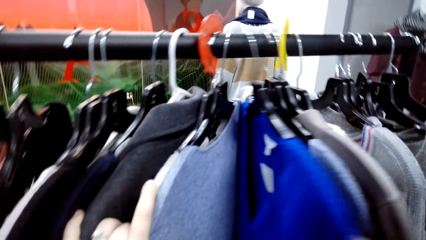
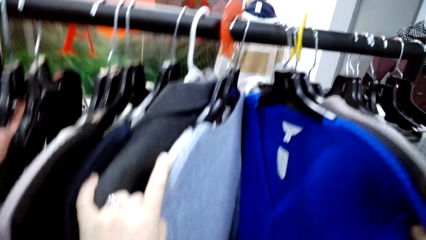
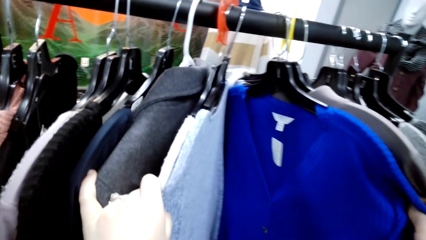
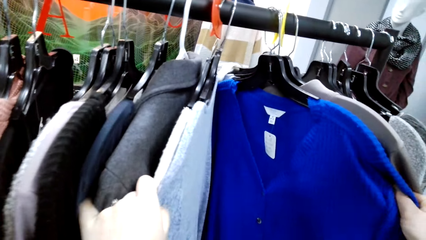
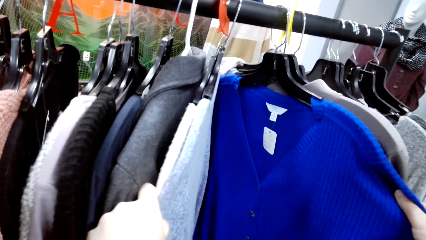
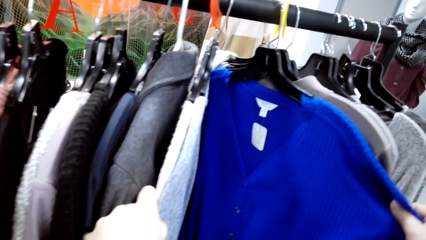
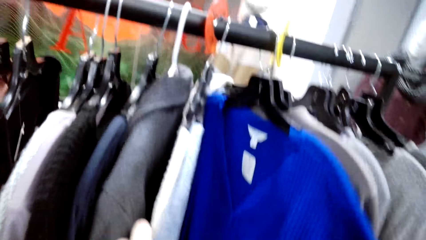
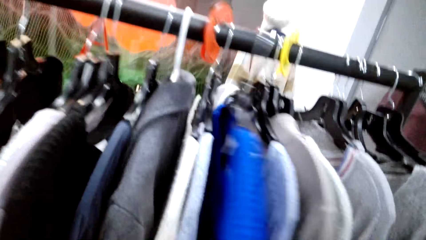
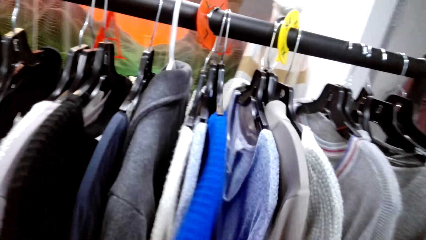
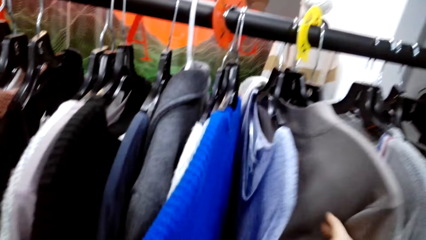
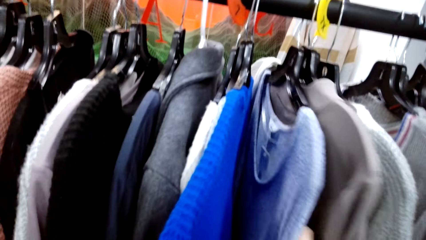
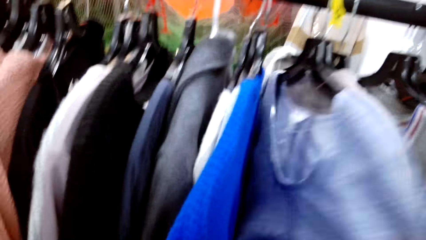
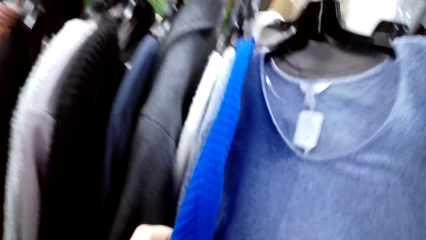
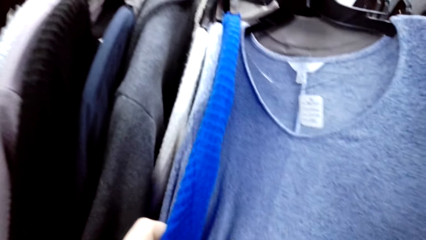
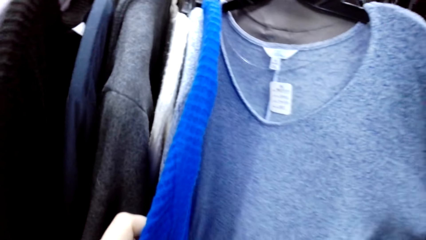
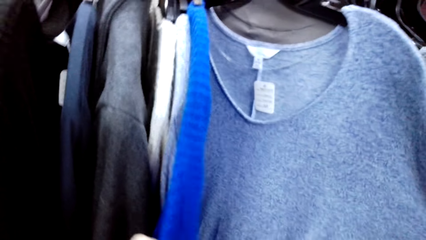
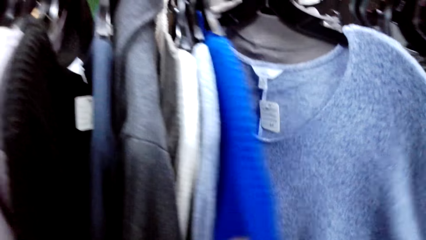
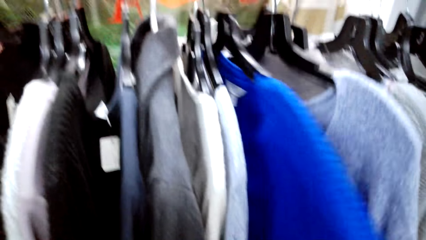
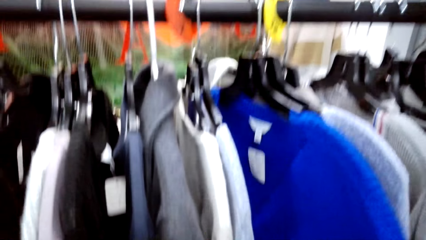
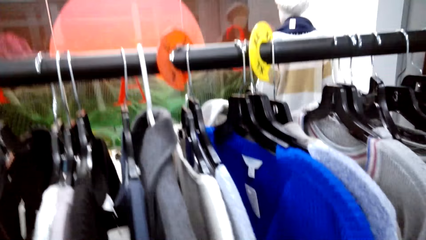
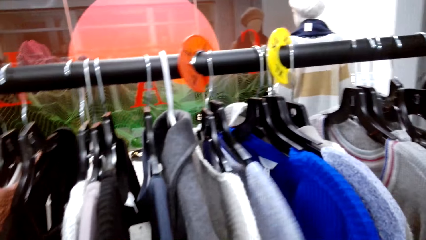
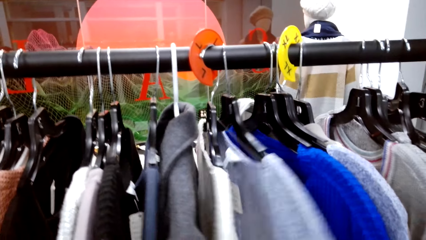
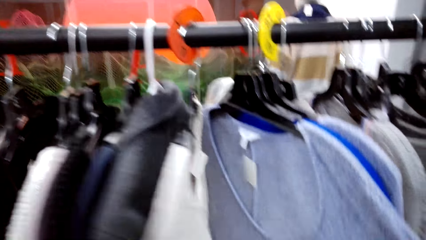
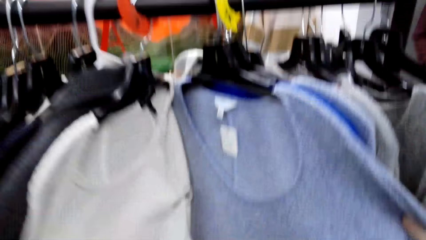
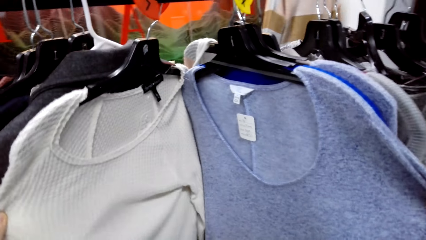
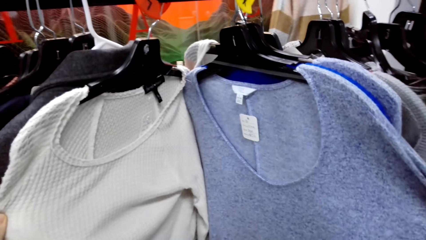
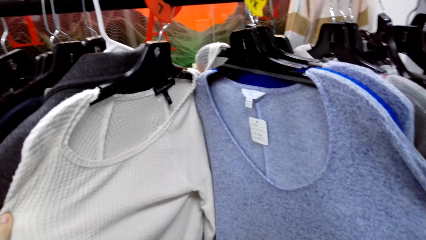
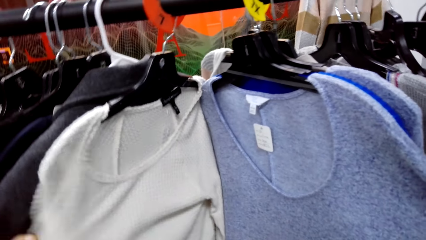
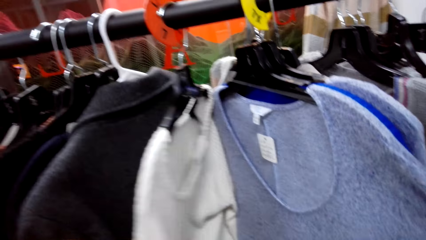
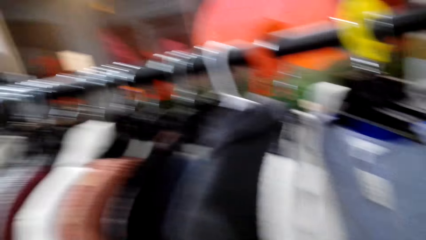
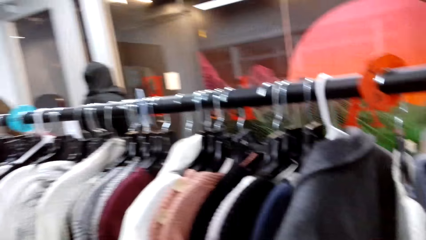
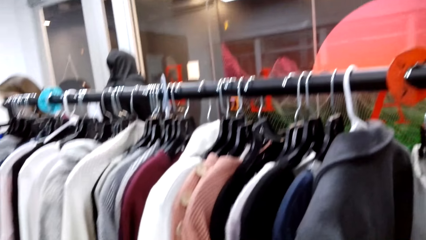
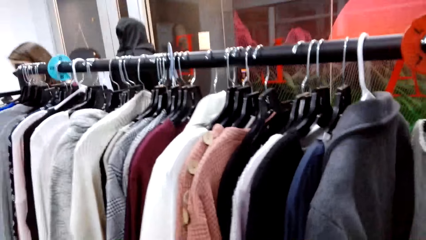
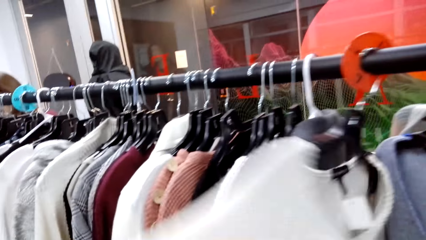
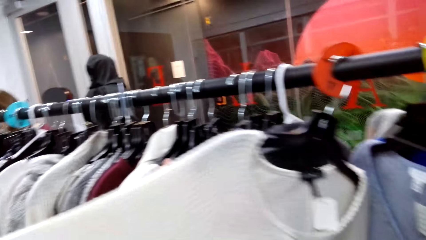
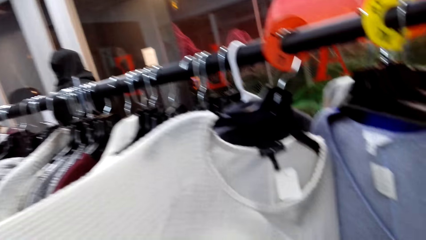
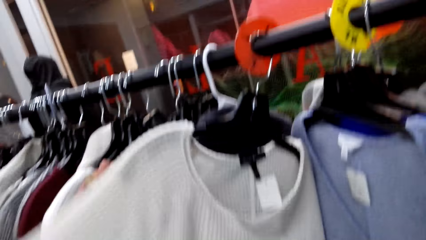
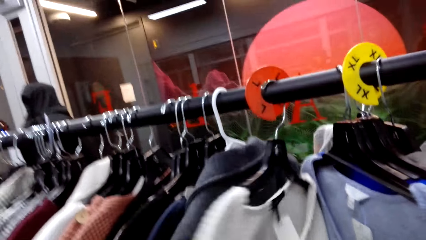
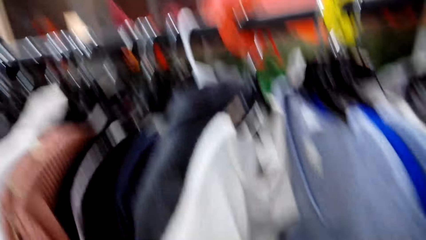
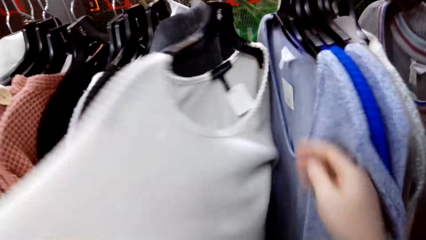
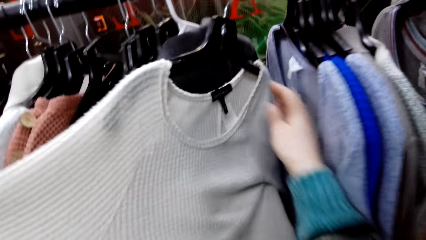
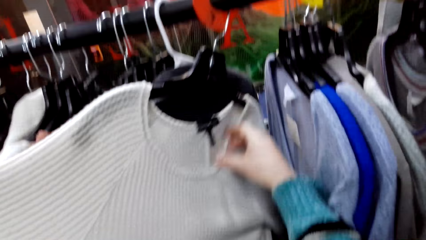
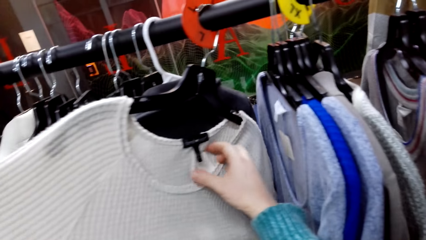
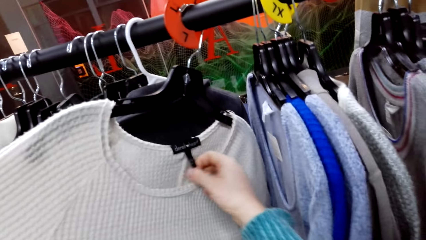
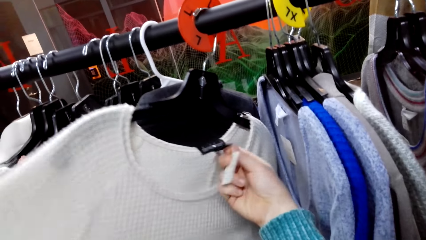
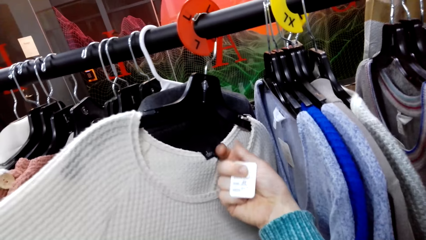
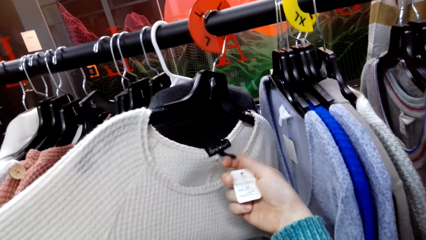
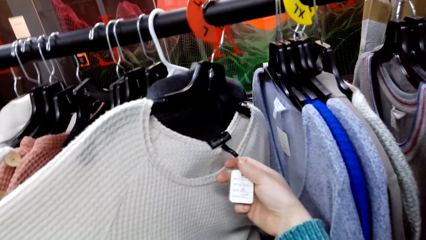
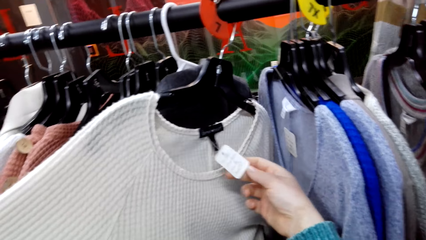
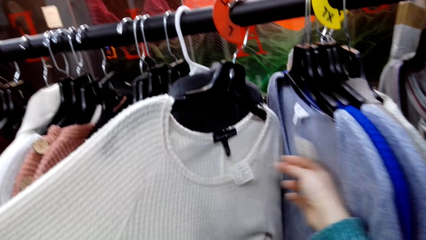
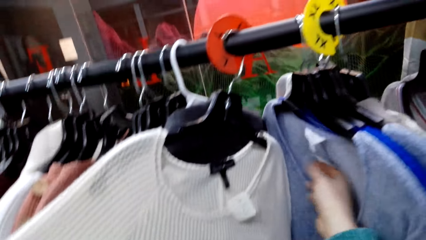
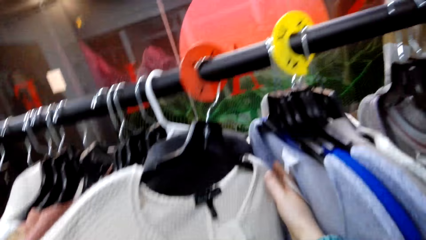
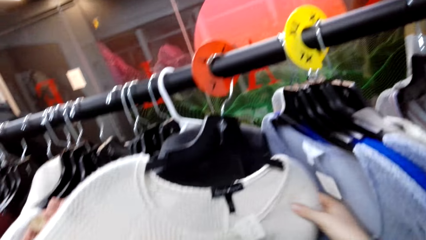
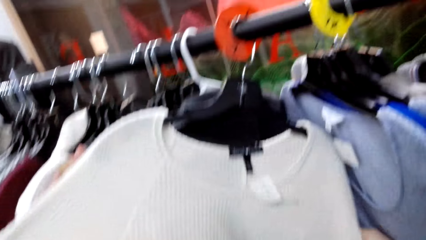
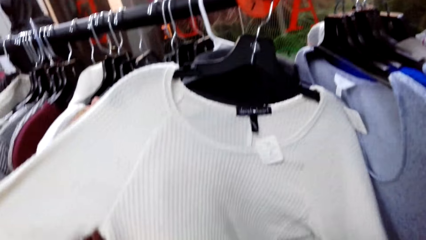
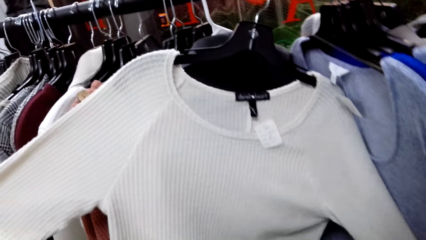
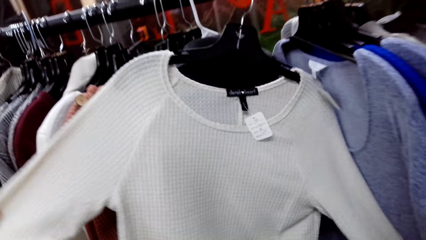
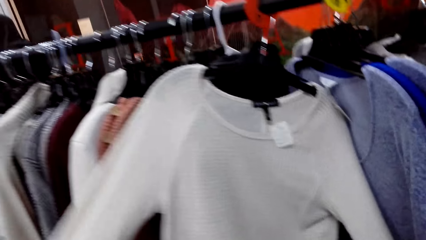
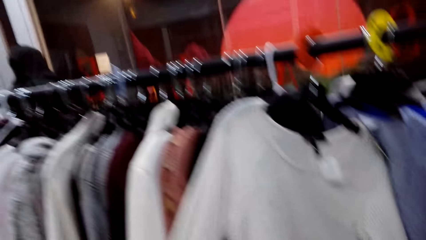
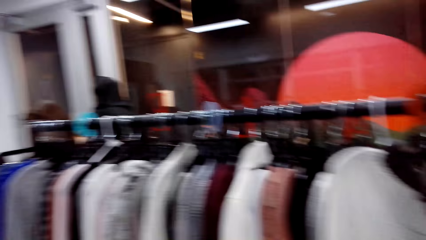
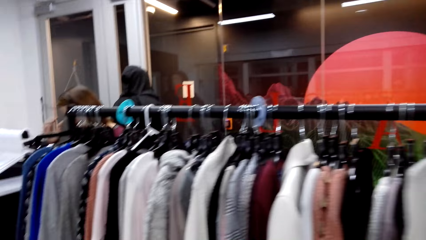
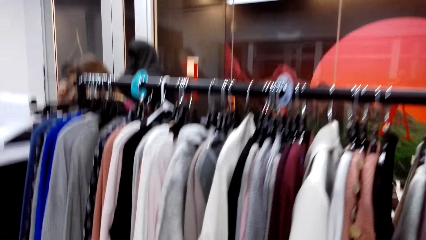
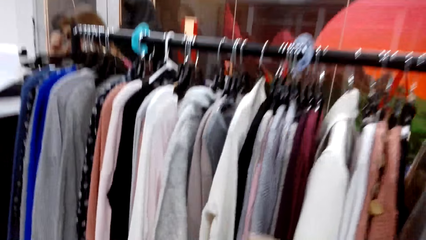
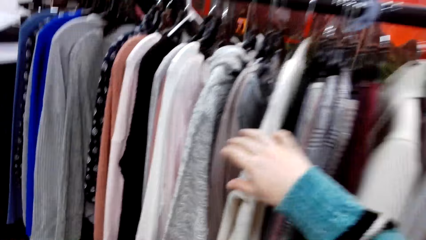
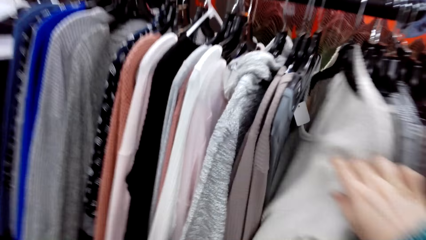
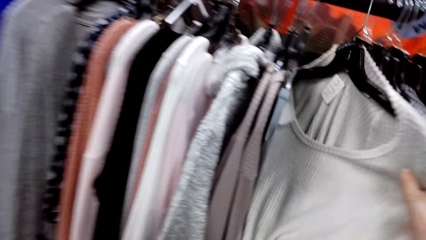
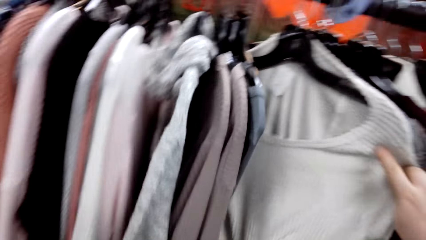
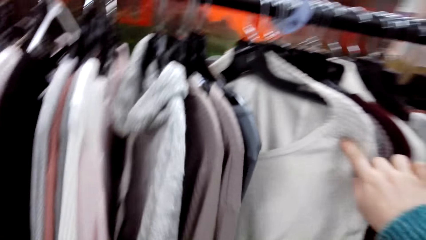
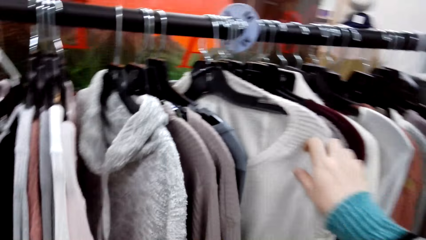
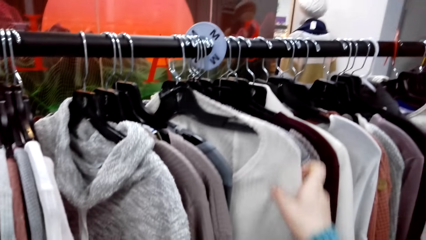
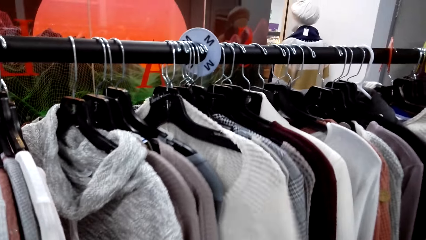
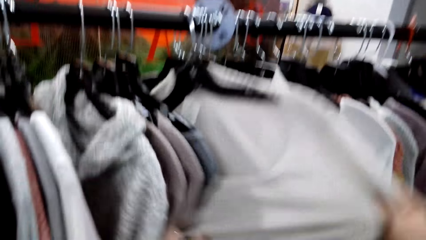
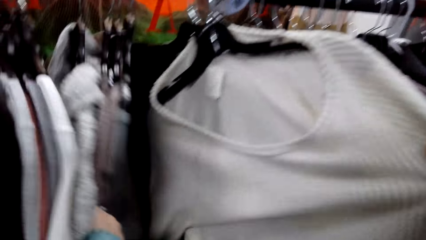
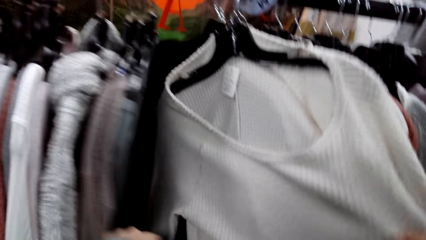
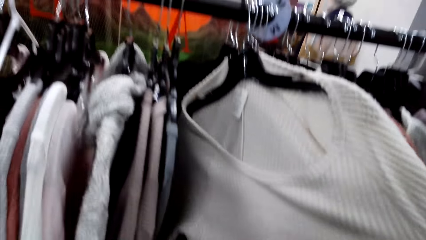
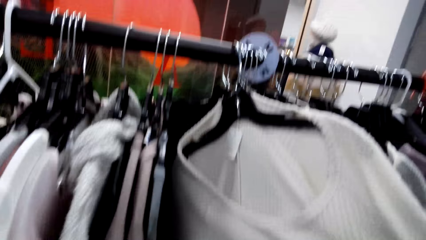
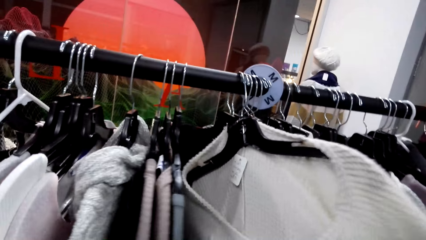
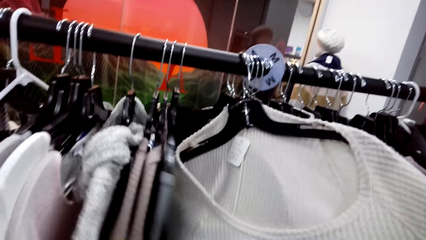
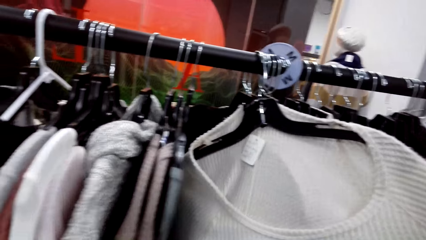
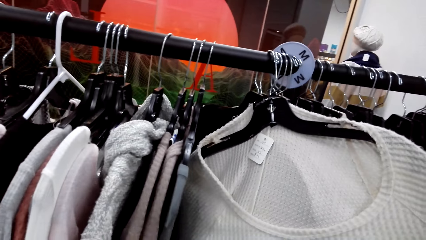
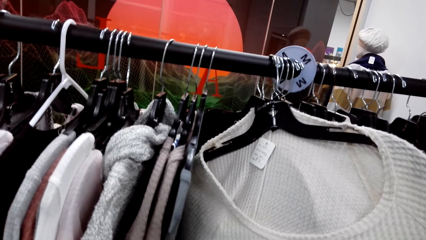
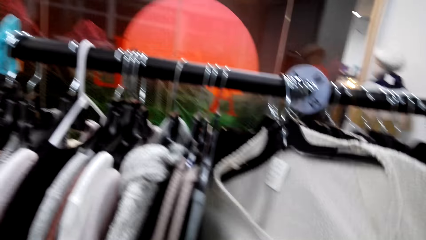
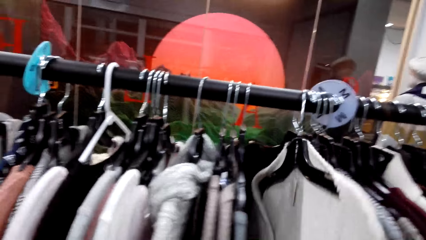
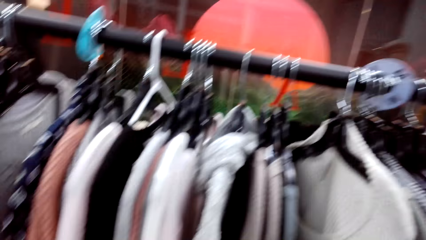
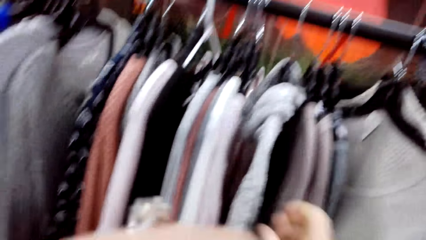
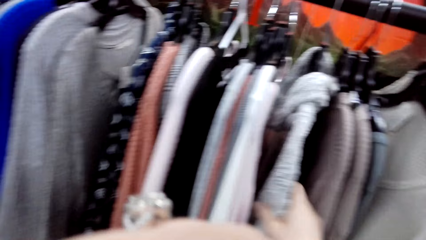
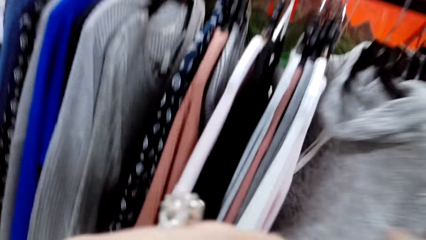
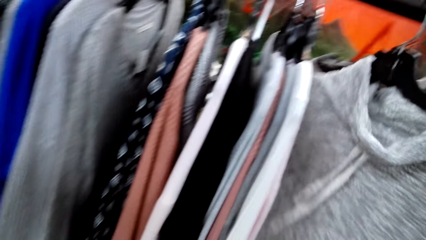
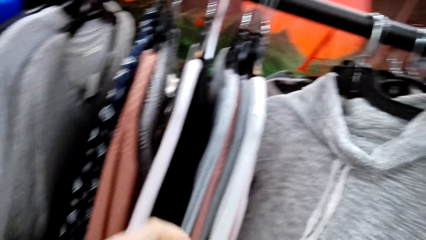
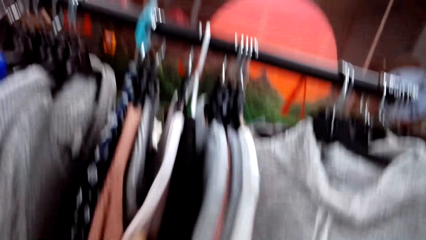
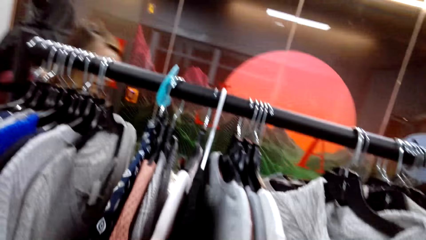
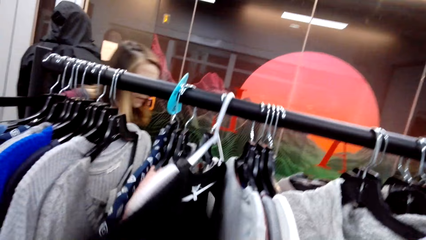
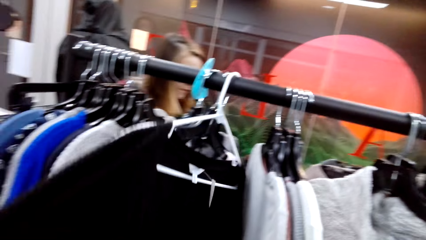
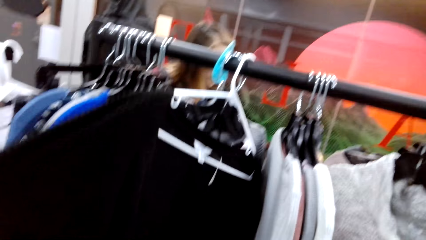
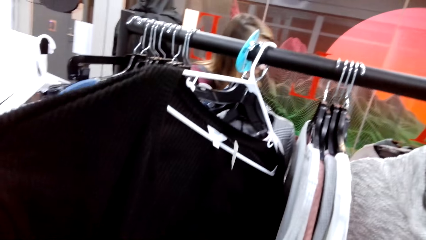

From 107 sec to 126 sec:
The camera wearer checks the price tag. They check the sweatshirt. They walk towards the clothes rack. They check the sweatshirt.
